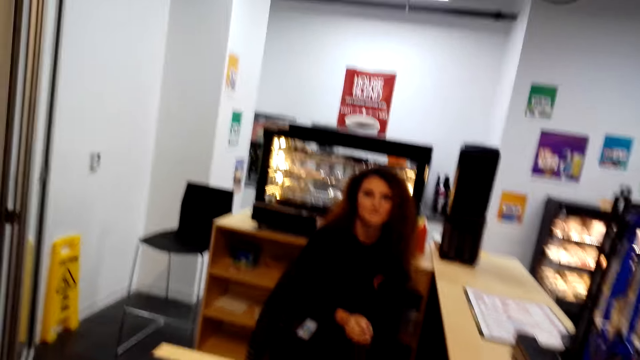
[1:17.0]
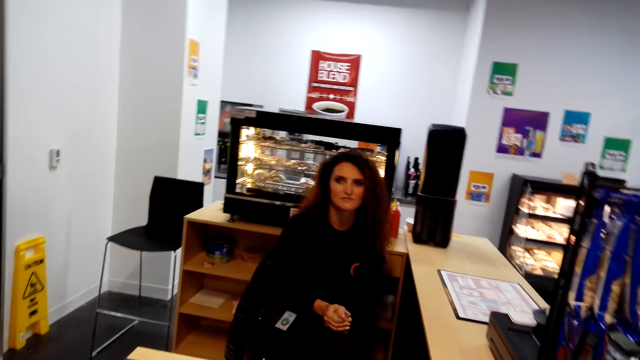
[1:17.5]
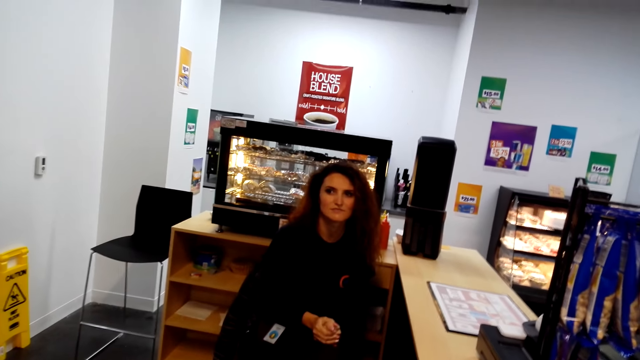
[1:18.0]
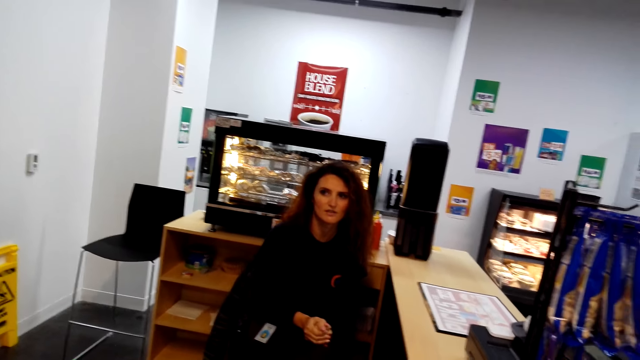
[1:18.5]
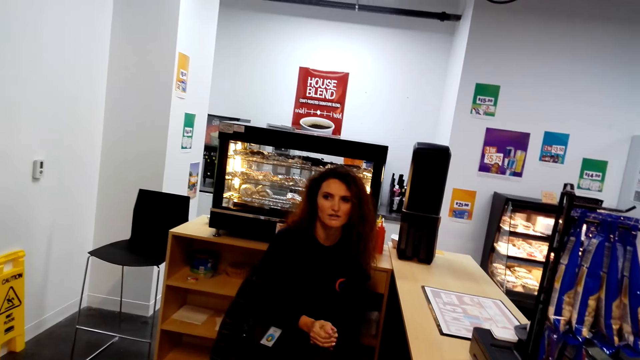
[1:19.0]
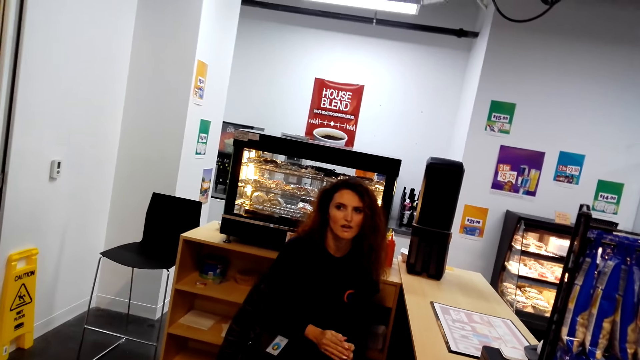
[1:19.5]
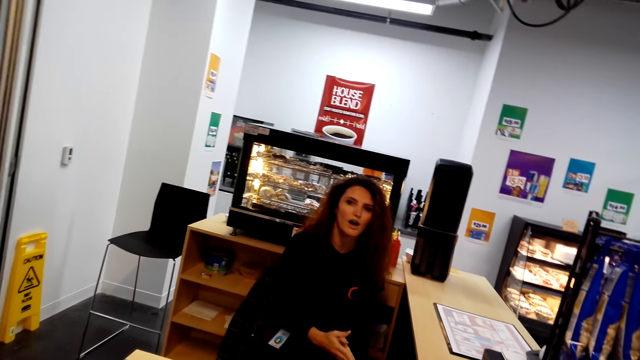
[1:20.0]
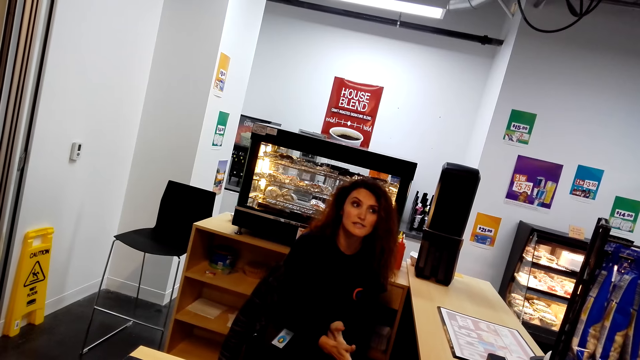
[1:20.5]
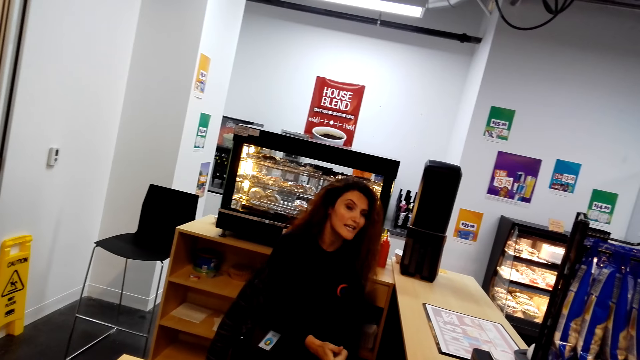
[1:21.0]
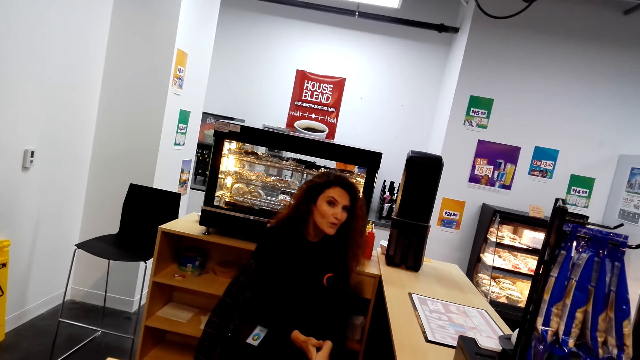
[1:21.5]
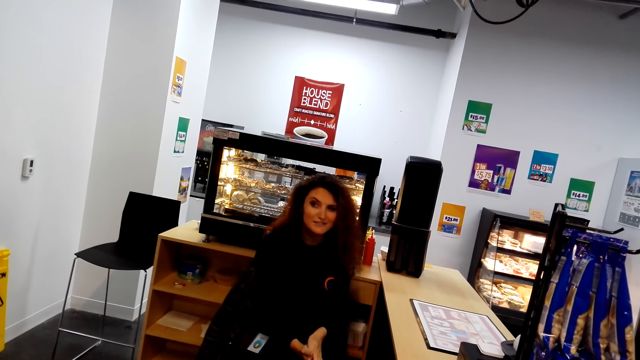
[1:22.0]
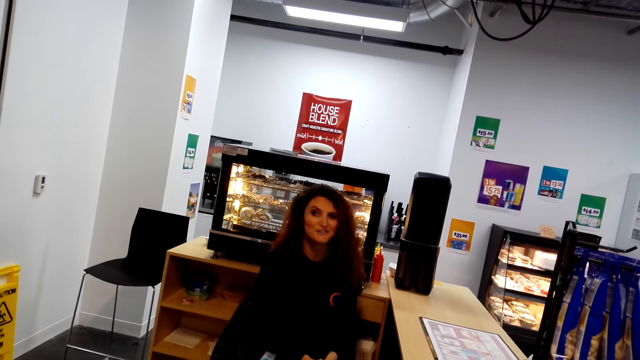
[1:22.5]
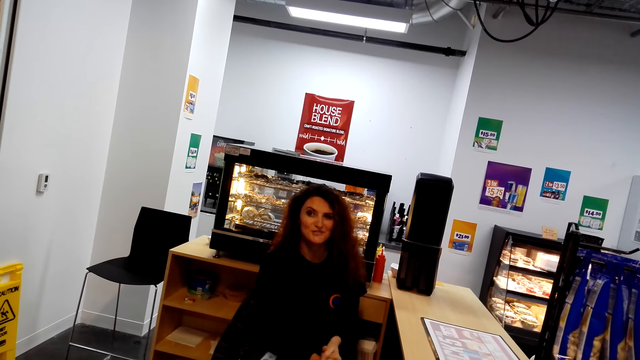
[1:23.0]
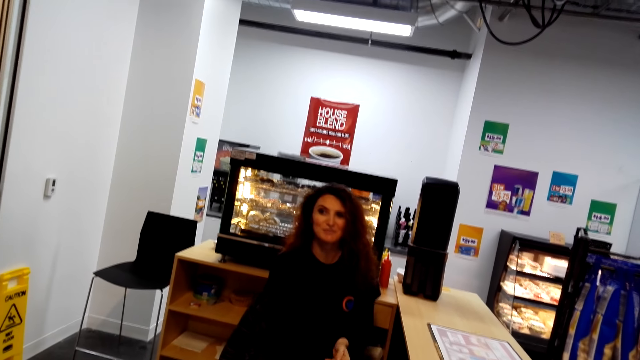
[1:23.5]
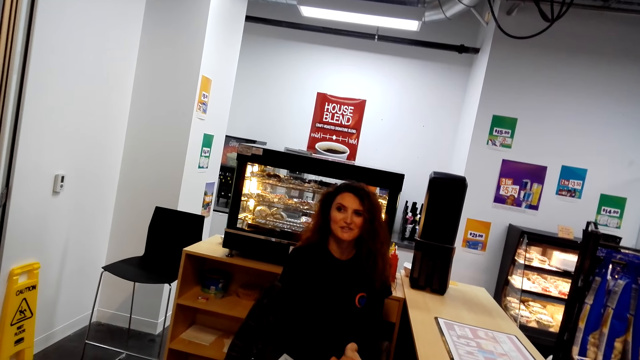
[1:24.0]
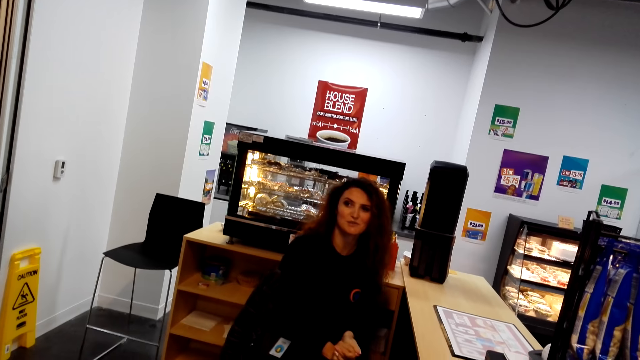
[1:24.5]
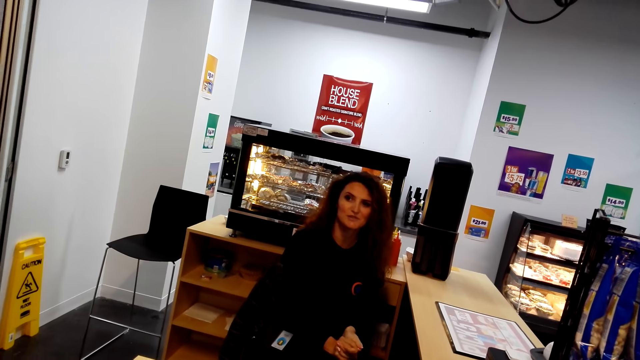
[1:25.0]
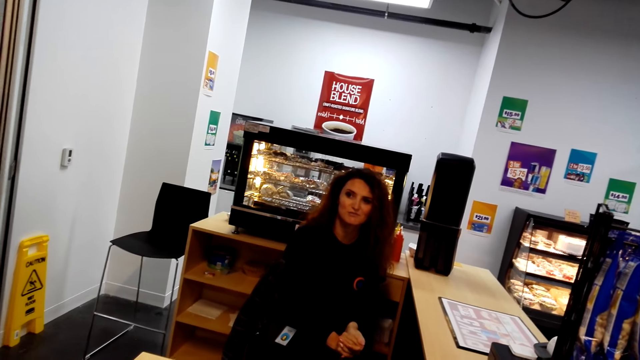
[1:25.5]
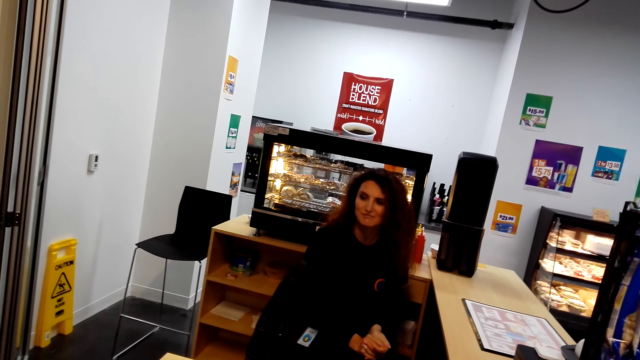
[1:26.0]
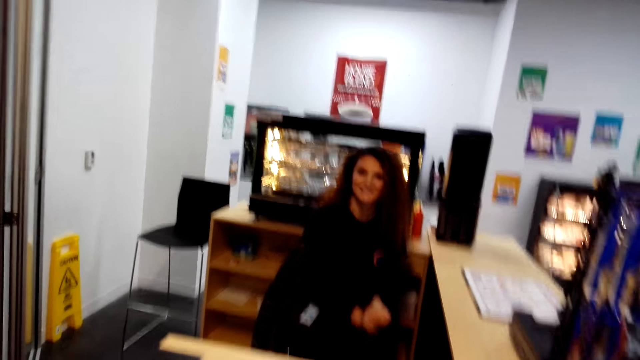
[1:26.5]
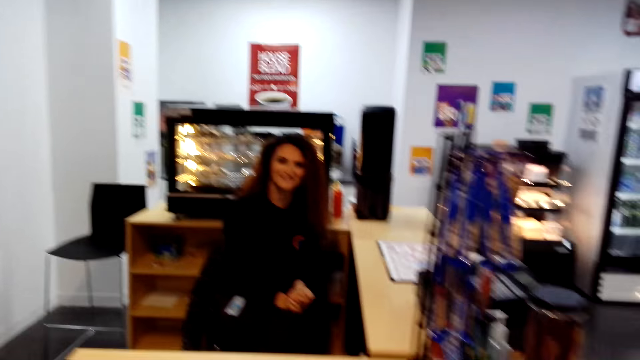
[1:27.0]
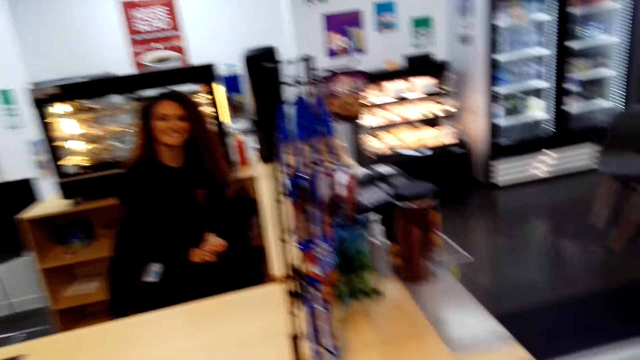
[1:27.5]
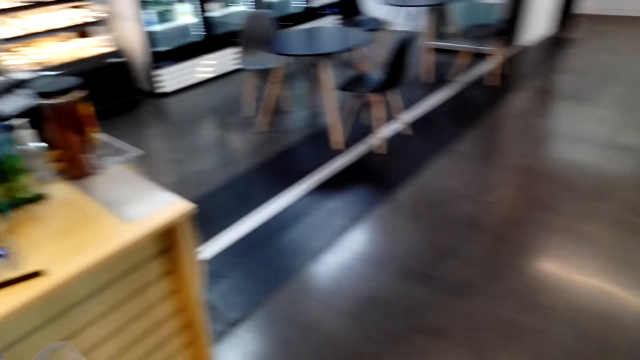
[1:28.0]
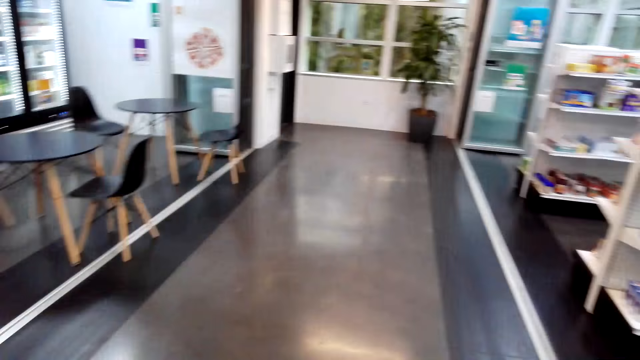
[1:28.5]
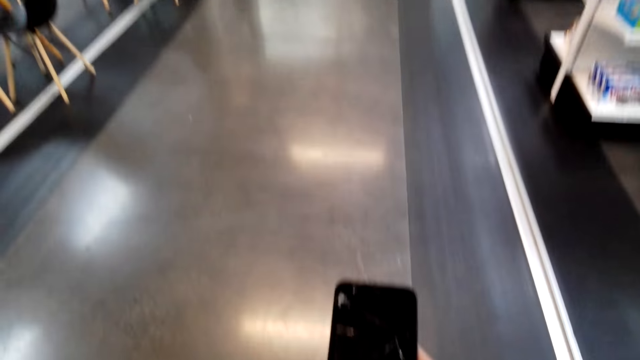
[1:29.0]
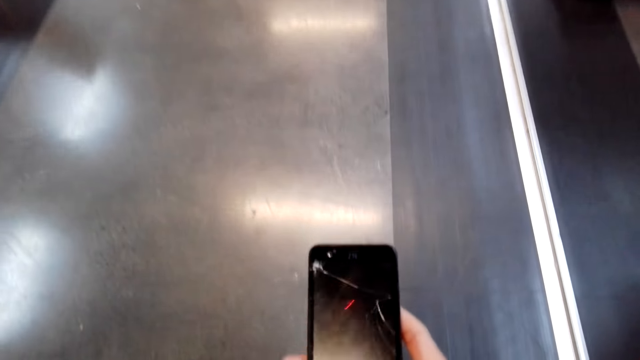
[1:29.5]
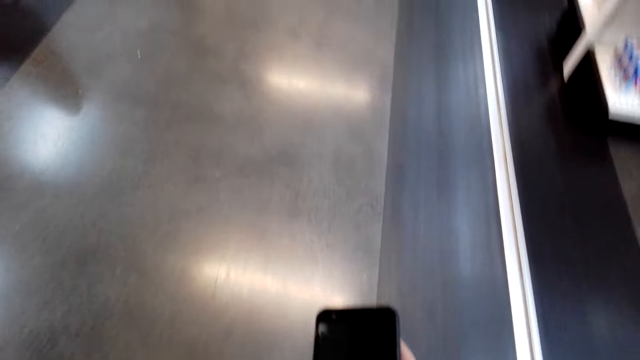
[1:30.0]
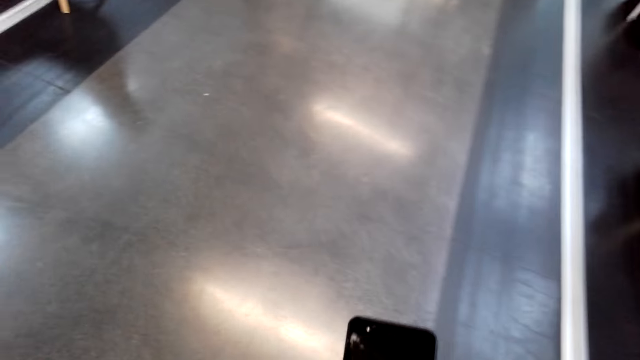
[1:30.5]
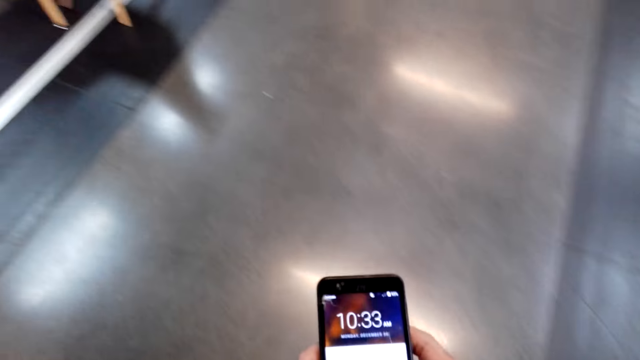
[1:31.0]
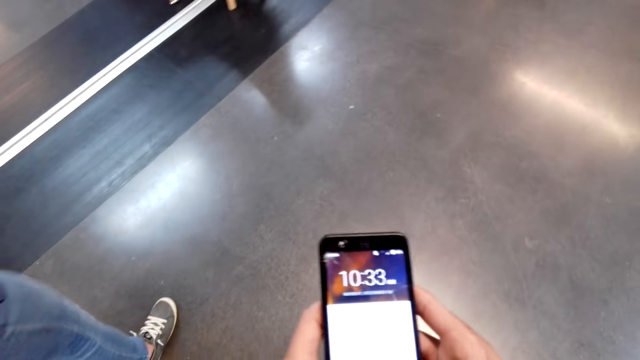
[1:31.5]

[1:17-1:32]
The camera wearer interacts with a cashier. They stand at the counter. The cashier interacts with a lady. The camera wearer looks around a supermarket. They walk around the supermarket. They pick up a phone with the right hand. They operate the mobile phone.

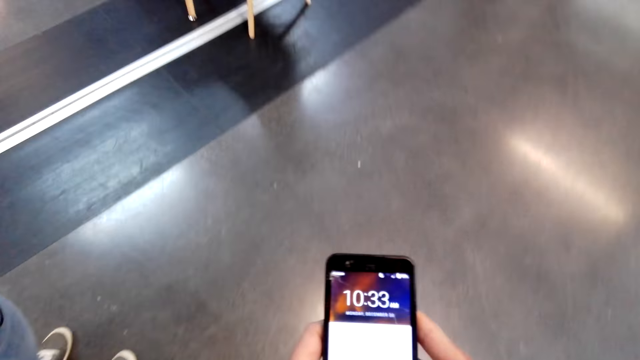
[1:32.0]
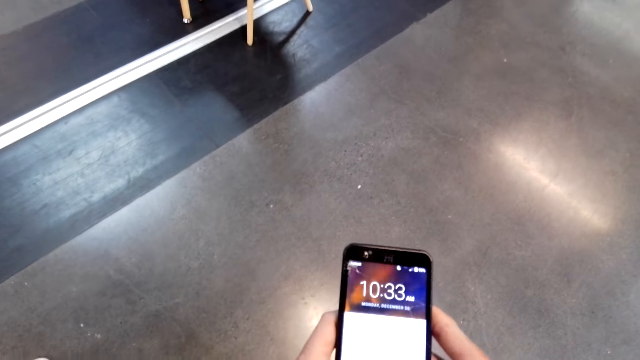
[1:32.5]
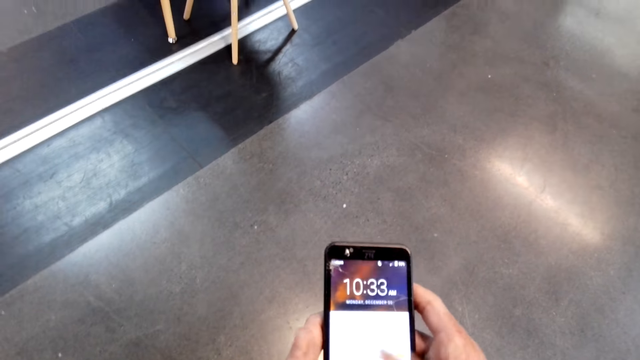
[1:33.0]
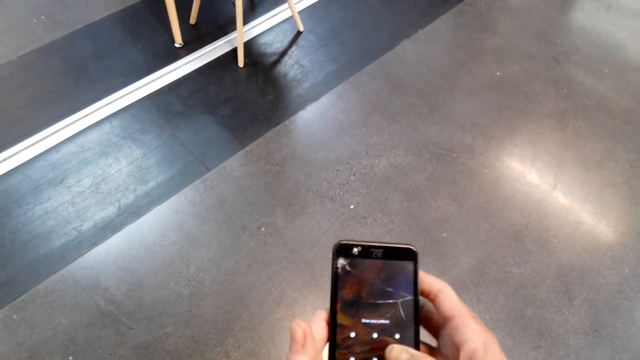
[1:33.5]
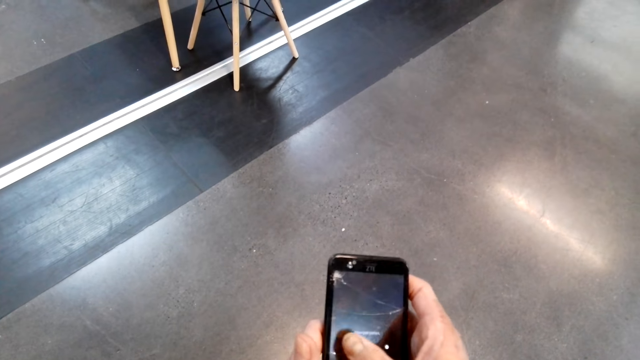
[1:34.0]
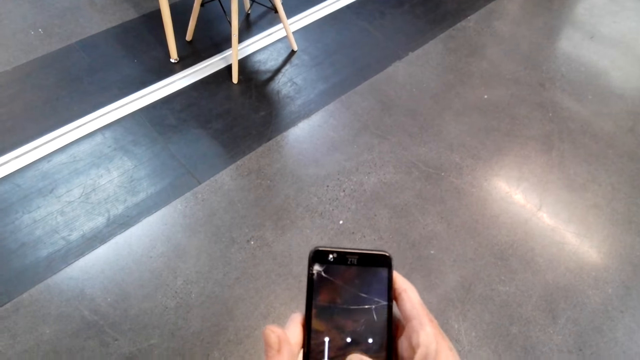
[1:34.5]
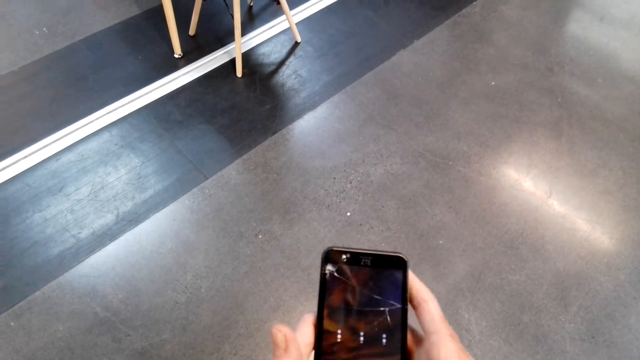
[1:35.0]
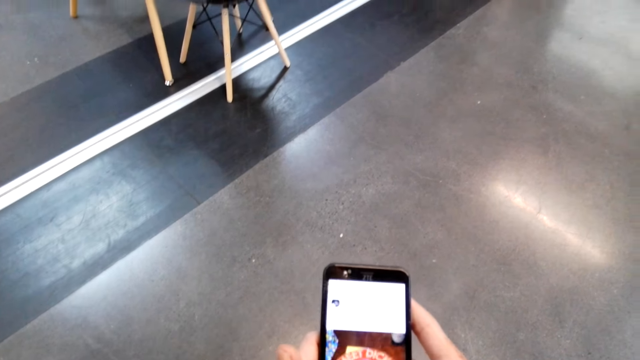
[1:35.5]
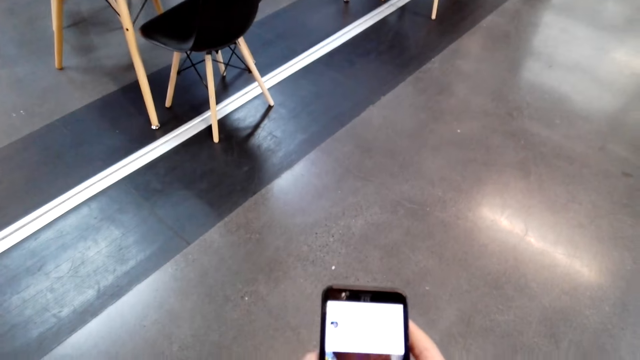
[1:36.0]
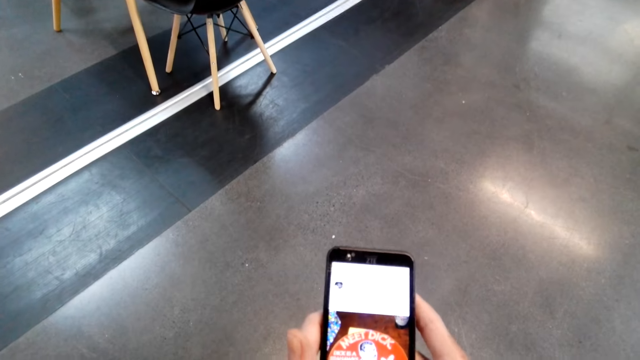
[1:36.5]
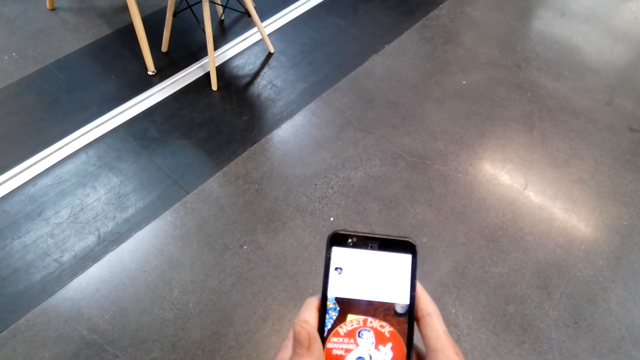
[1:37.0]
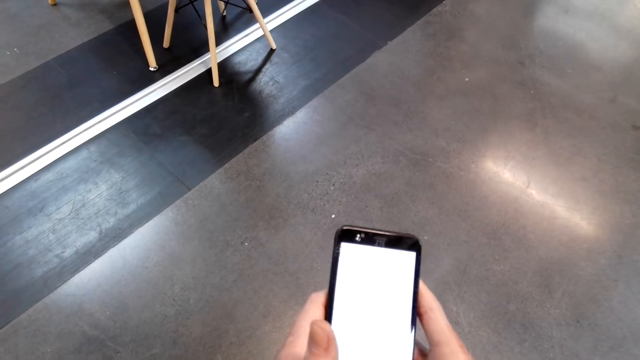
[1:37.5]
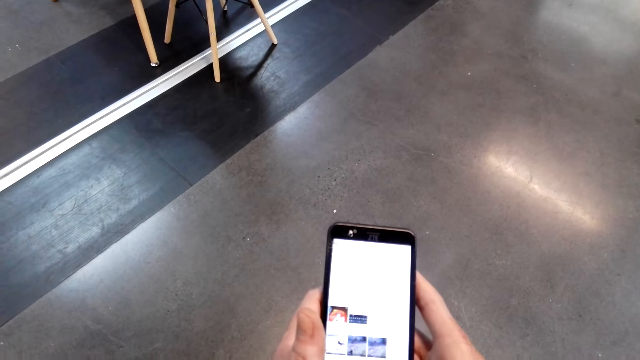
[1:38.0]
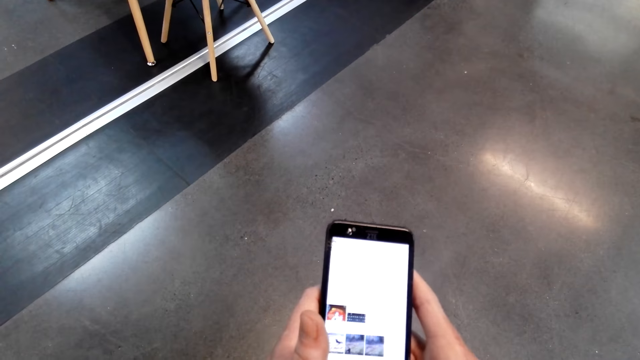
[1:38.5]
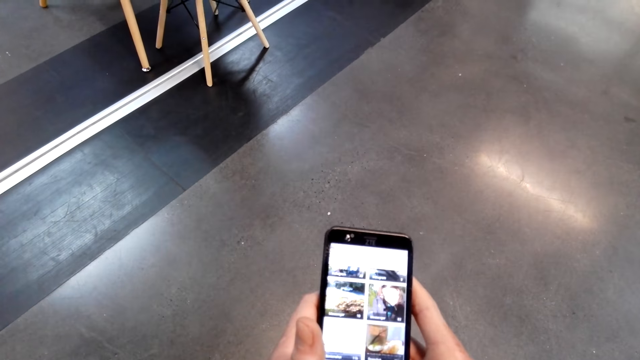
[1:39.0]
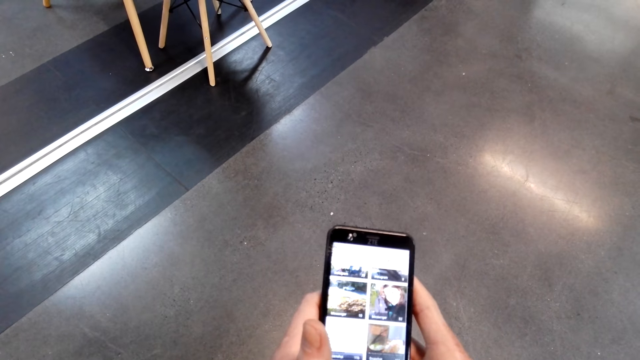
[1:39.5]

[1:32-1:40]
The camera wearer scrolls a phone.
